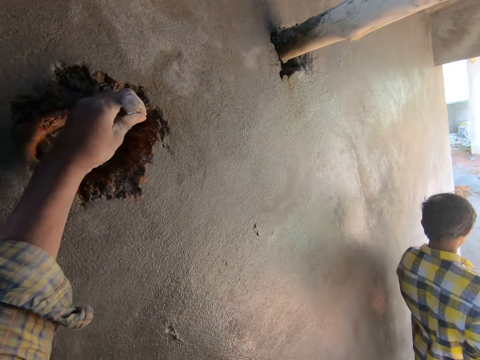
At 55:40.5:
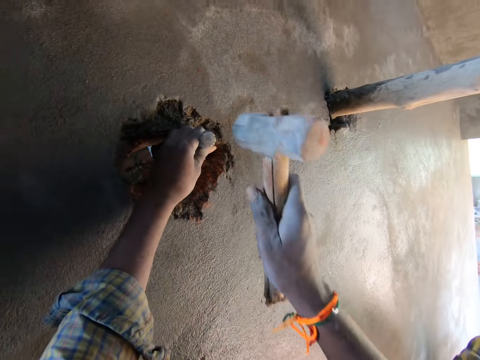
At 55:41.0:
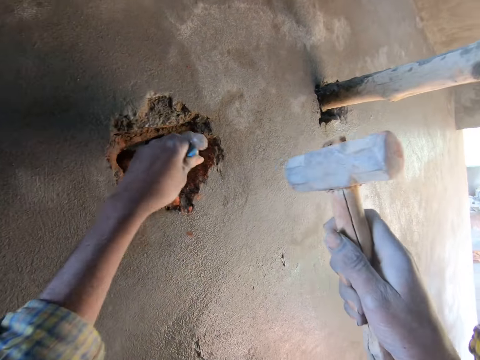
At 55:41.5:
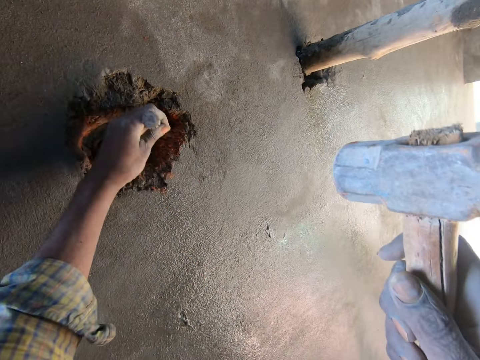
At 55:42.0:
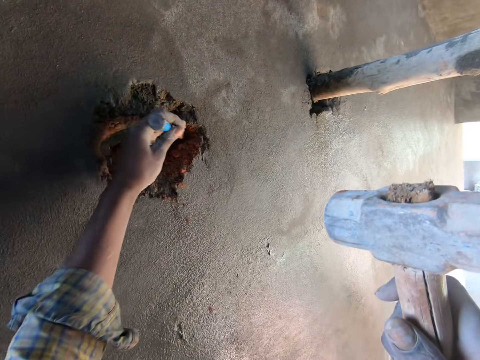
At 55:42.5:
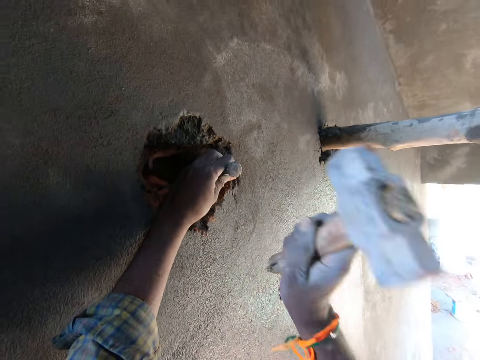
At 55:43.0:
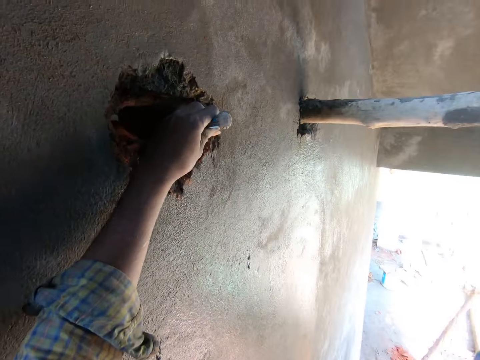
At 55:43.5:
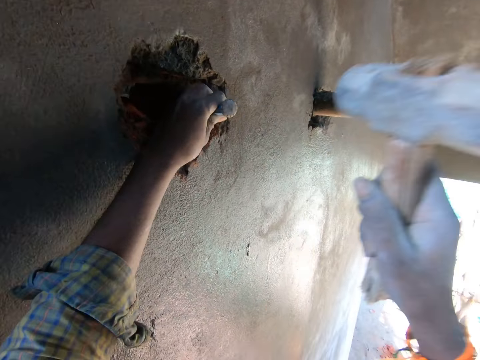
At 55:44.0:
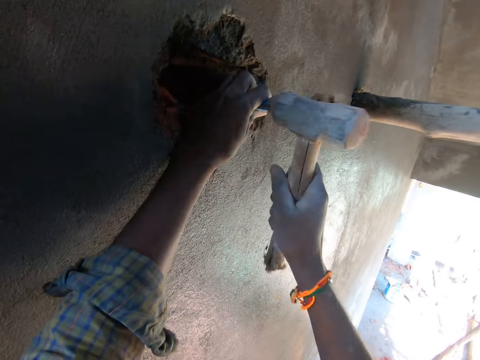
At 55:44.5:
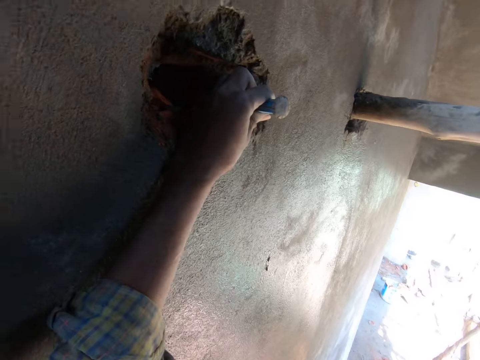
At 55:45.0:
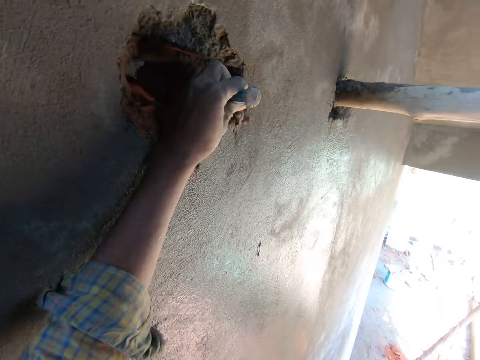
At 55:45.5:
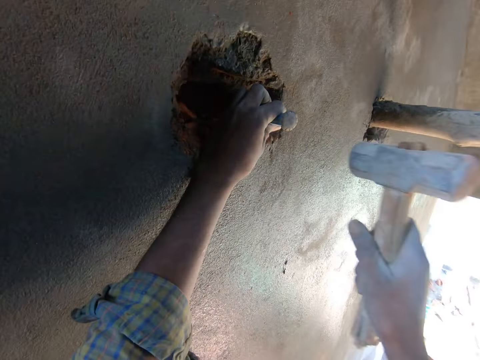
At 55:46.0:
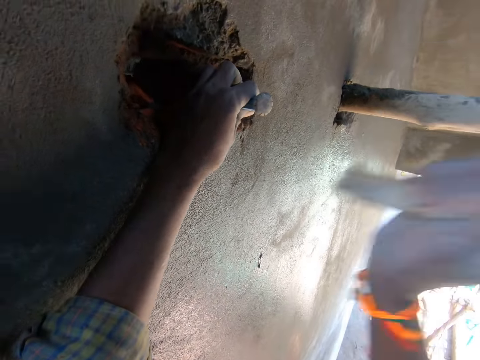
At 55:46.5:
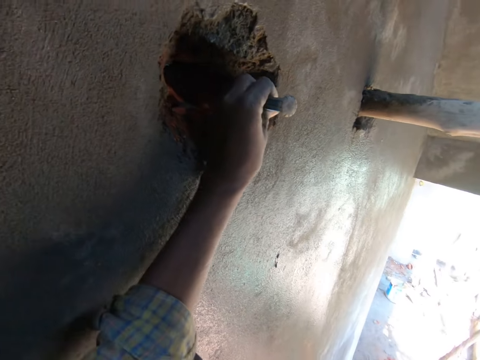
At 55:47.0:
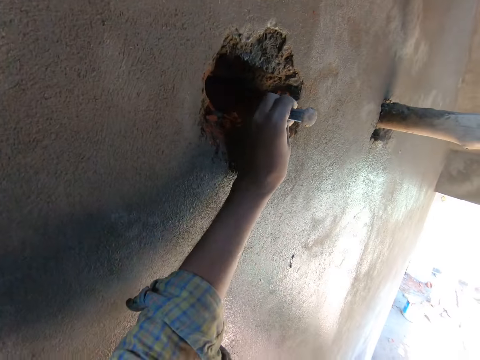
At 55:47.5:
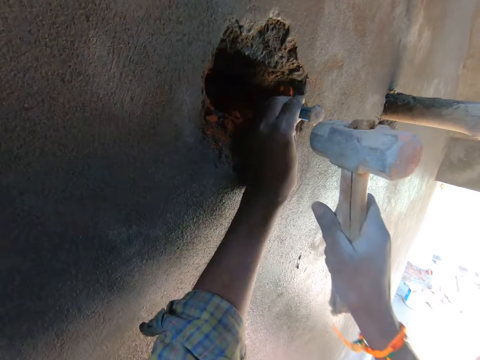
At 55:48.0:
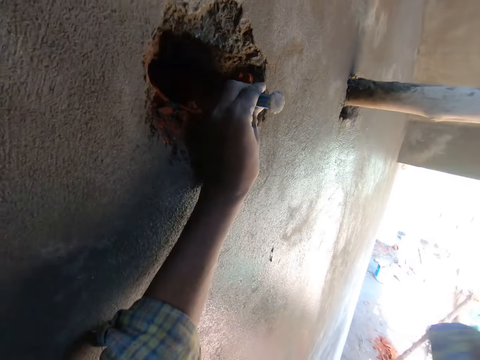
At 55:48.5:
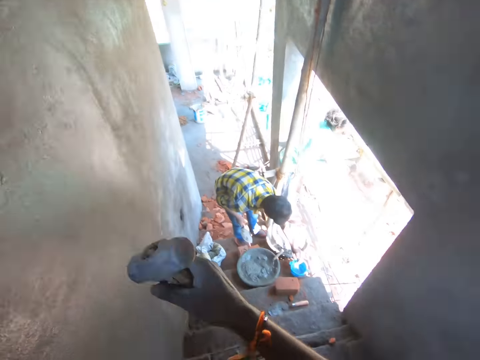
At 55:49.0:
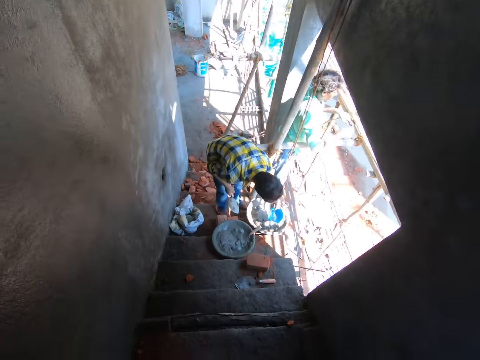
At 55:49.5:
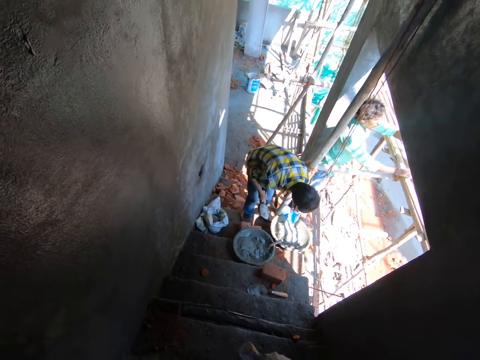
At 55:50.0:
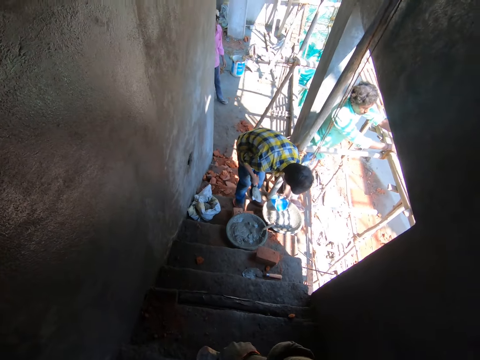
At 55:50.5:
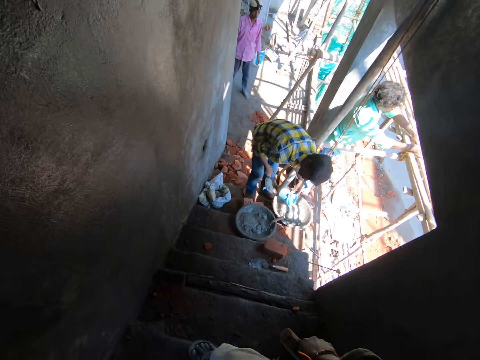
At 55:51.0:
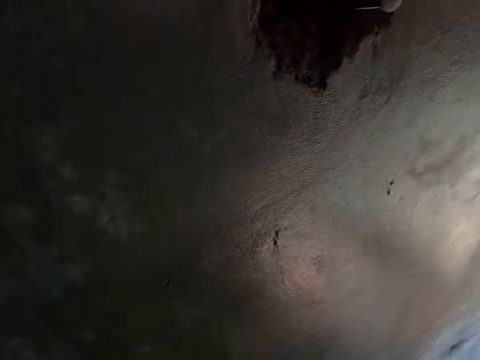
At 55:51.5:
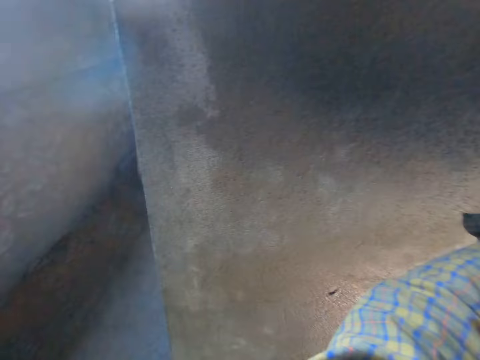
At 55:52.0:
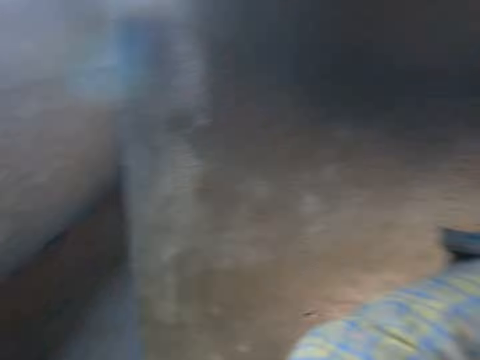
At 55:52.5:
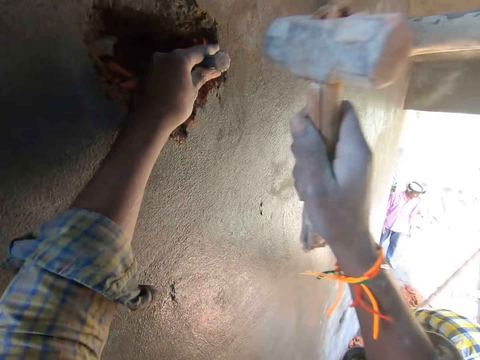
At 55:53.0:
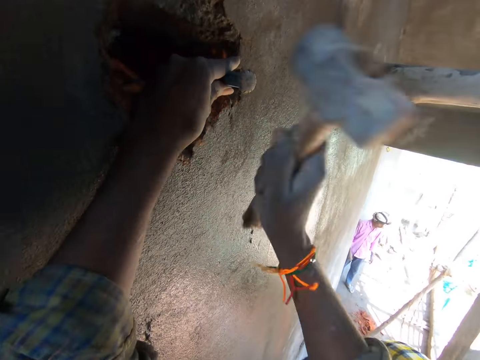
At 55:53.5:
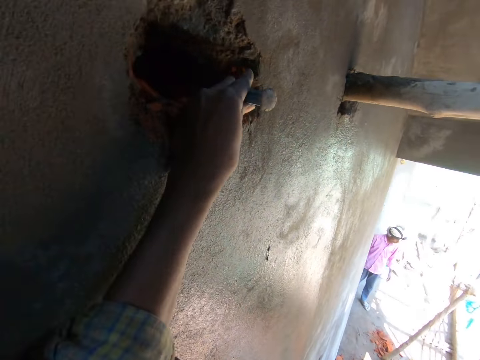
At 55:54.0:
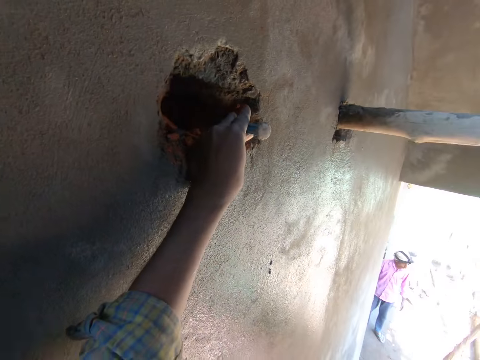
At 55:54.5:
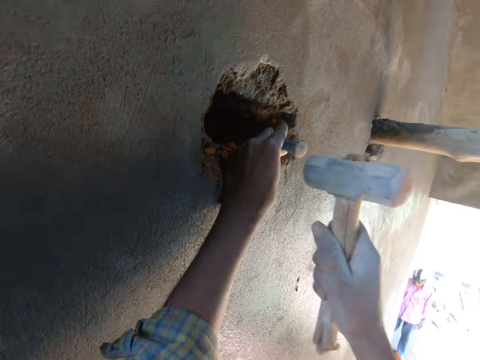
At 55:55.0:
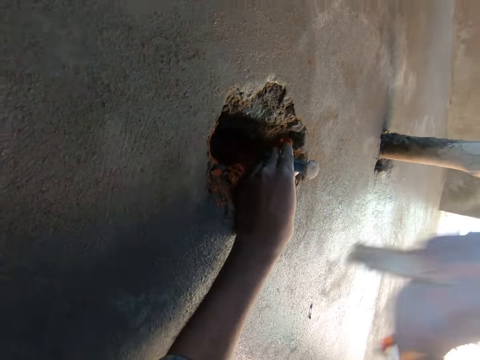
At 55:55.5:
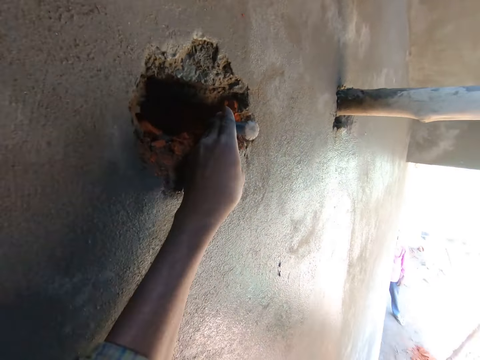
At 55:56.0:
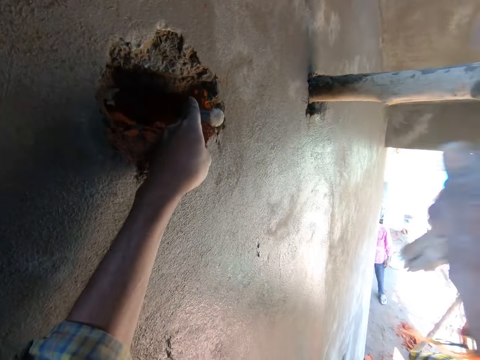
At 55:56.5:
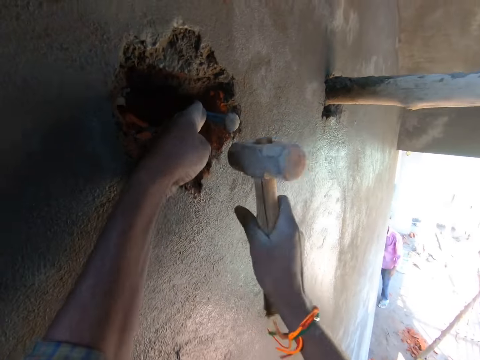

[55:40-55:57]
The camera wearer inserts the chisel in his left hand into the hole in a wall. He hits the chisel in his left hand with the mallet or hammer in his right hand into the wall. He looks at a man. He hits the chisel with the hammer into the wall.

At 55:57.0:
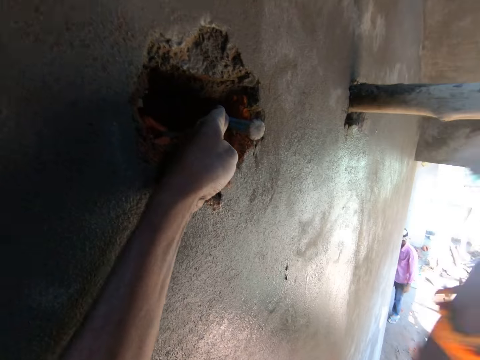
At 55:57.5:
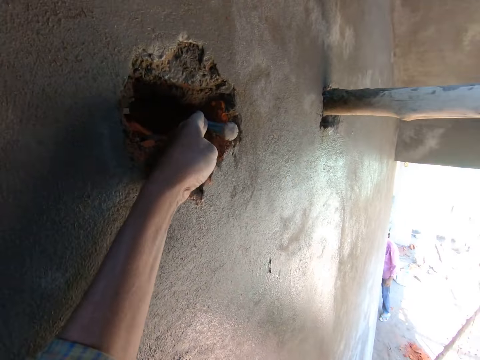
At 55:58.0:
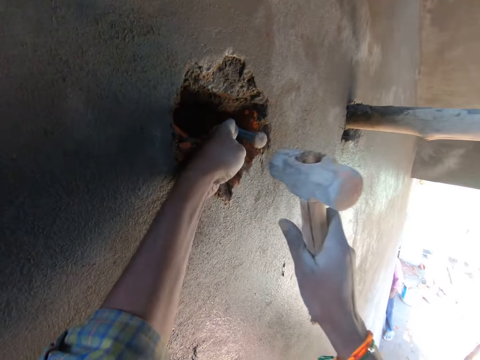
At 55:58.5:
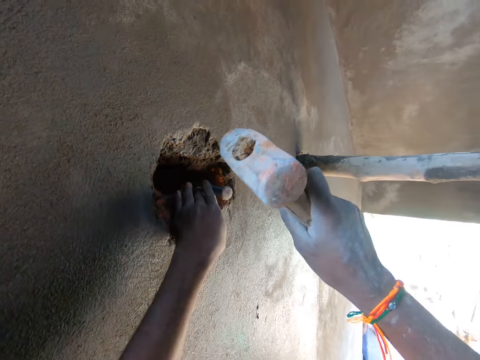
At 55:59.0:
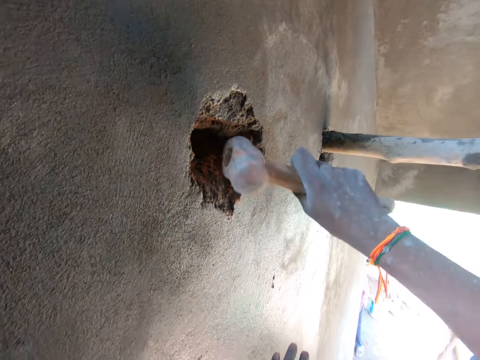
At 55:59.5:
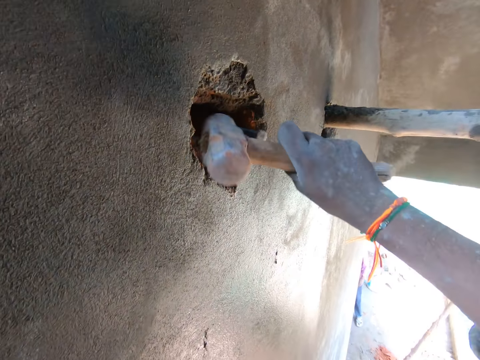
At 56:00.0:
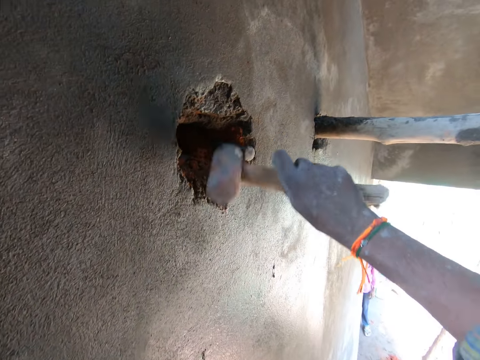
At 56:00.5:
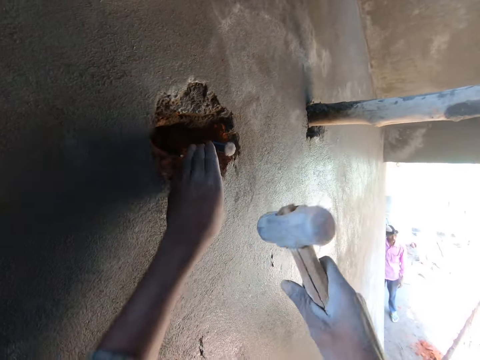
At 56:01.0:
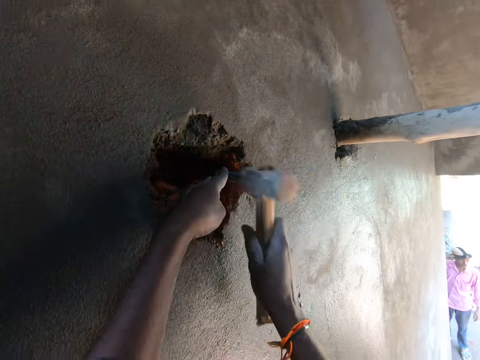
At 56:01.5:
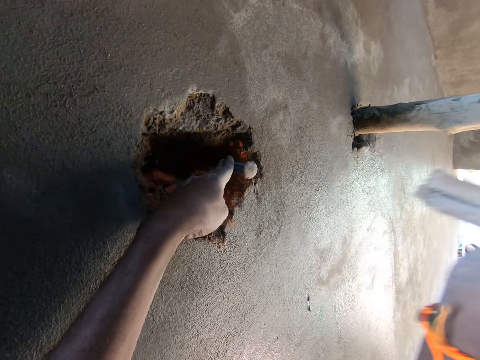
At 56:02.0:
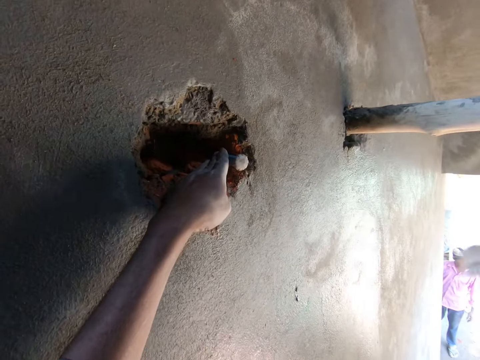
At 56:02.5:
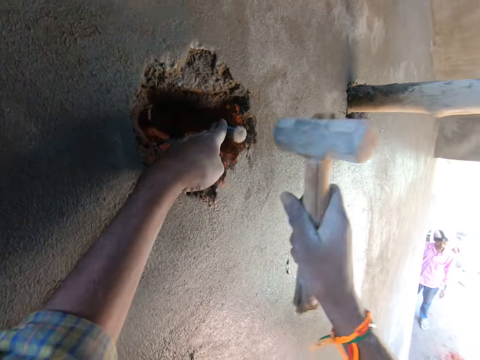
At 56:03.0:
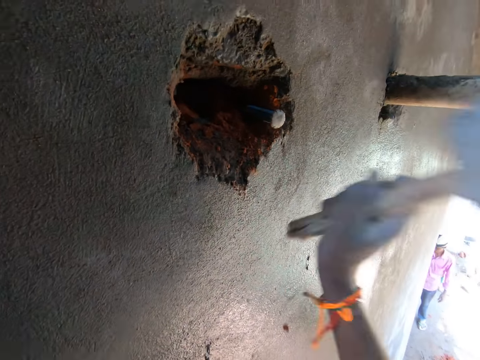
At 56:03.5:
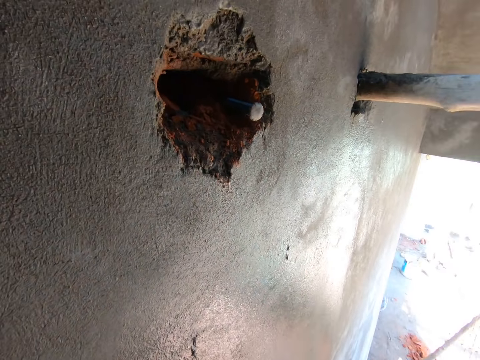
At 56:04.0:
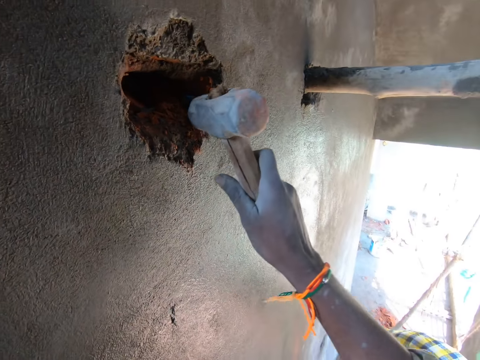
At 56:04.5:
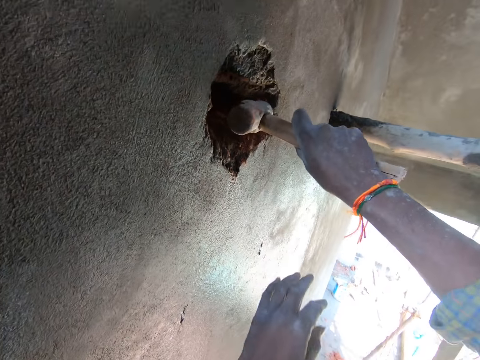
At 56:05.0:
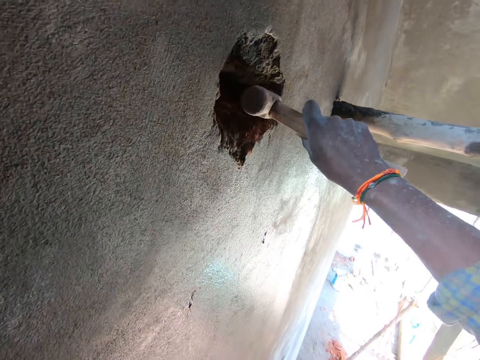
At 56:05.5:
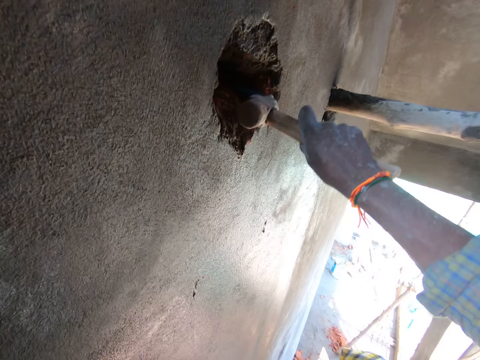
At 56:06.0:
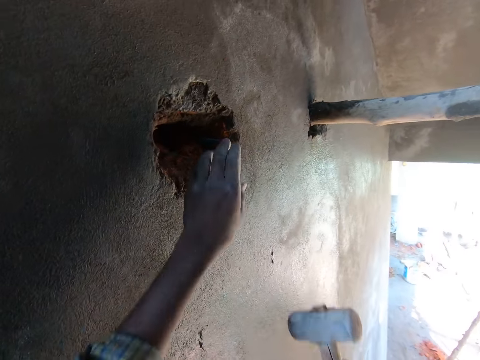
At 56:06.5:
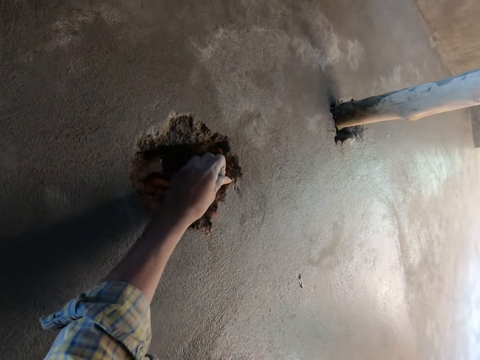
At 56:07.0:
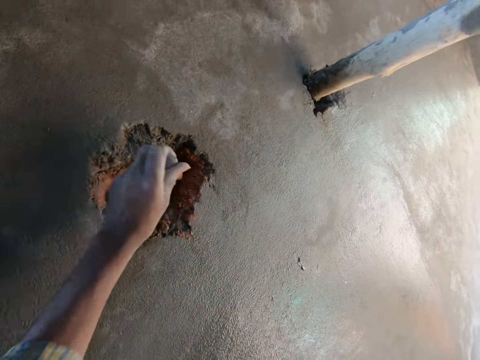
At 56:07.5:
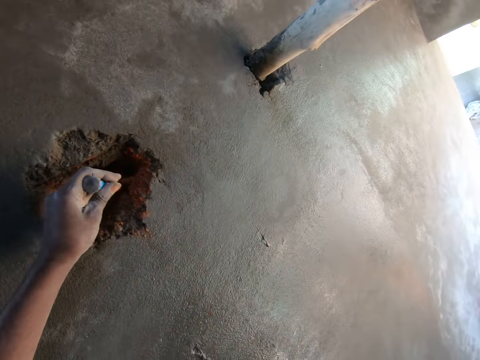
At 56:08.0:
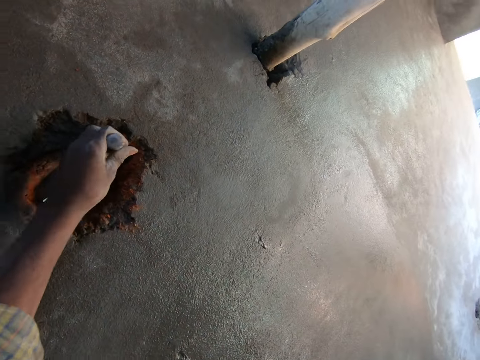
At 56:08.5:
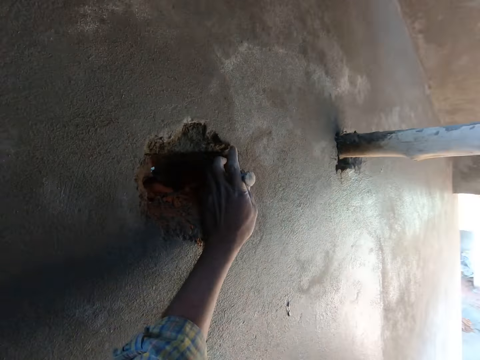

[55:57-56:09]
The camera wearer removes his hand from the chisel. He touches the chisel. He hits the chisel into the hole in the wall with the mallet in his right hand. He removes his left hand from the chisel in the hole in the wall. He removes the chisel from the hole in the wall with his left hand. He inserts the chisel in his left hand into the hole in the wall.
